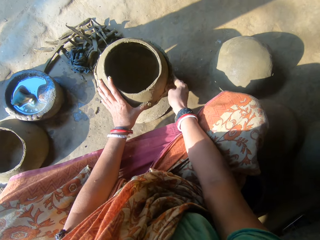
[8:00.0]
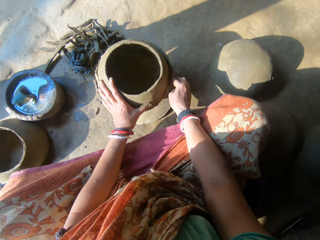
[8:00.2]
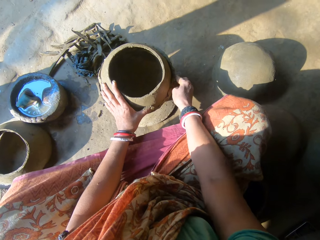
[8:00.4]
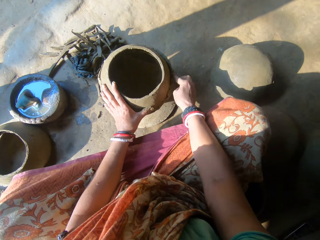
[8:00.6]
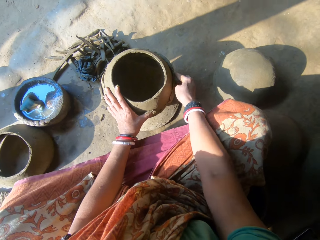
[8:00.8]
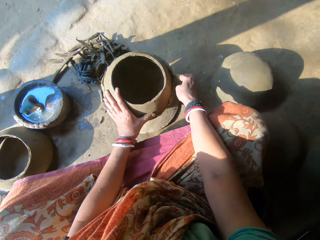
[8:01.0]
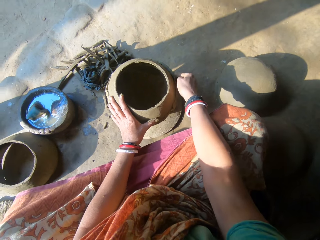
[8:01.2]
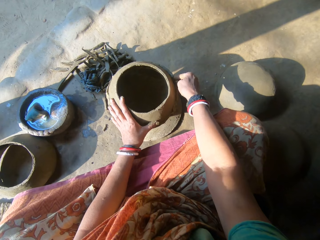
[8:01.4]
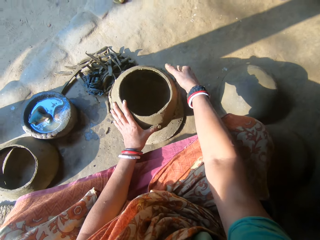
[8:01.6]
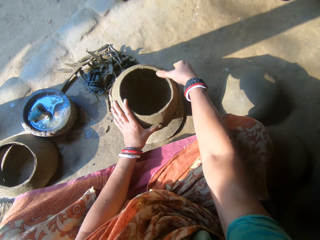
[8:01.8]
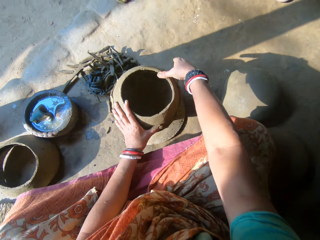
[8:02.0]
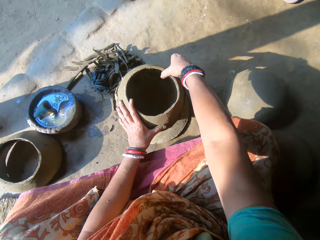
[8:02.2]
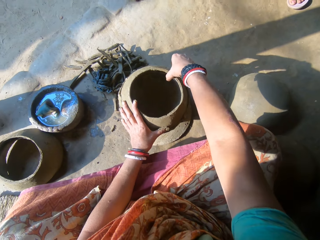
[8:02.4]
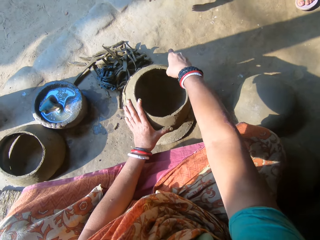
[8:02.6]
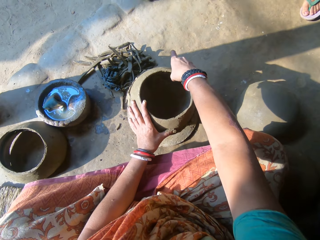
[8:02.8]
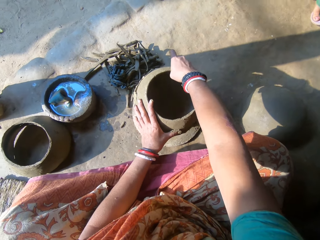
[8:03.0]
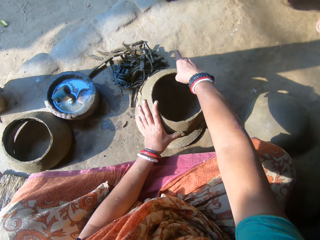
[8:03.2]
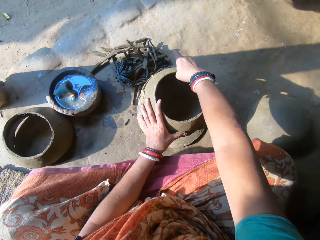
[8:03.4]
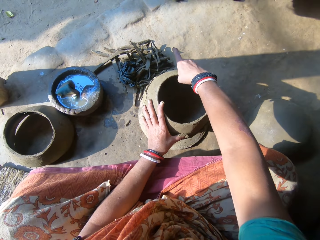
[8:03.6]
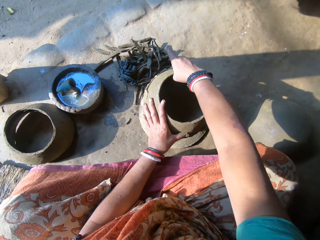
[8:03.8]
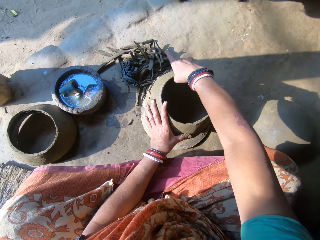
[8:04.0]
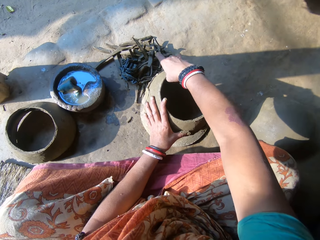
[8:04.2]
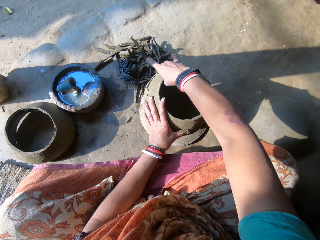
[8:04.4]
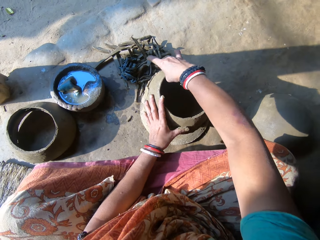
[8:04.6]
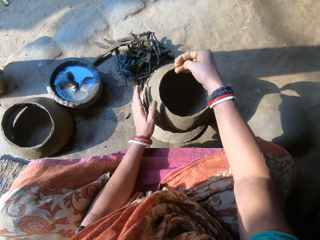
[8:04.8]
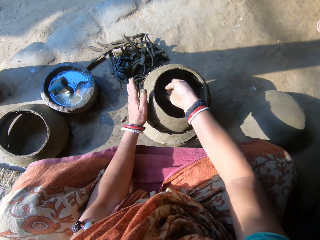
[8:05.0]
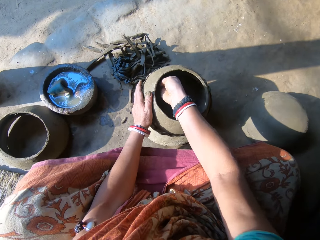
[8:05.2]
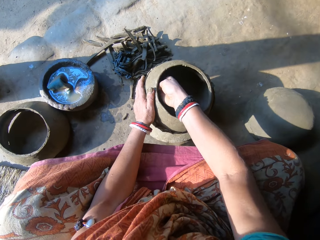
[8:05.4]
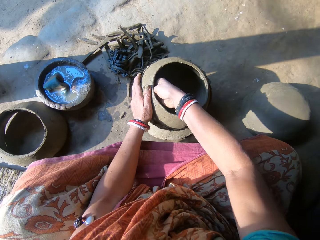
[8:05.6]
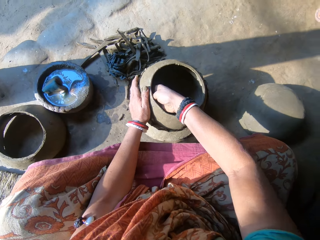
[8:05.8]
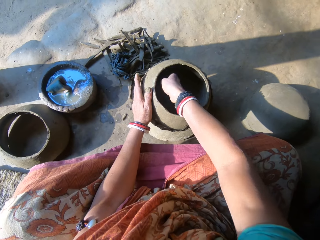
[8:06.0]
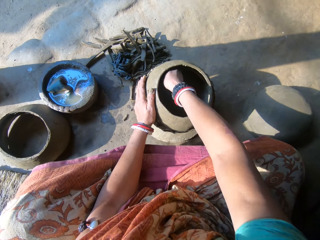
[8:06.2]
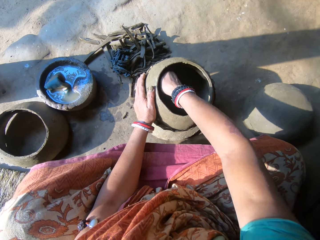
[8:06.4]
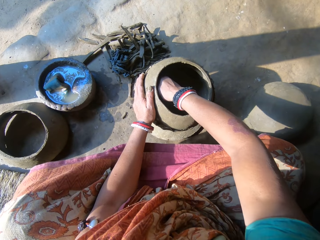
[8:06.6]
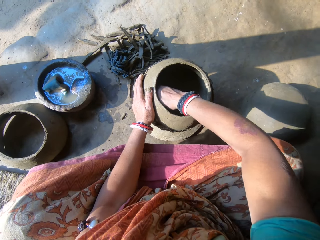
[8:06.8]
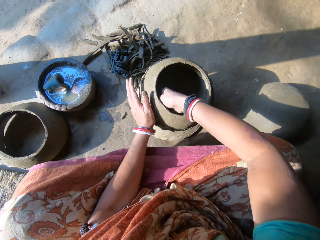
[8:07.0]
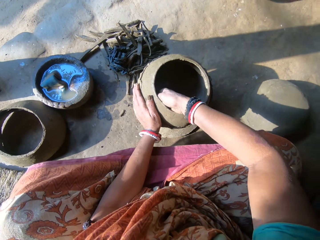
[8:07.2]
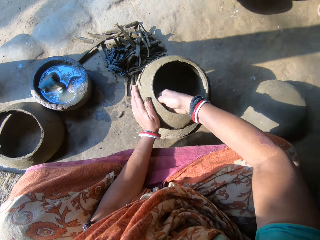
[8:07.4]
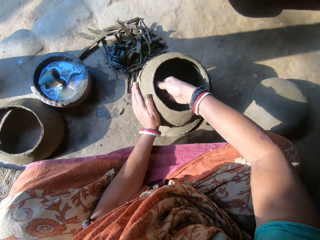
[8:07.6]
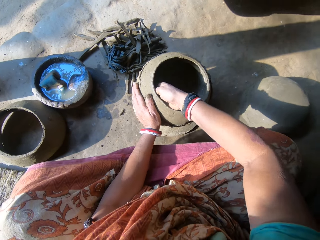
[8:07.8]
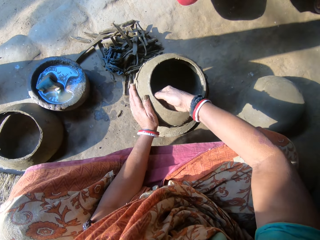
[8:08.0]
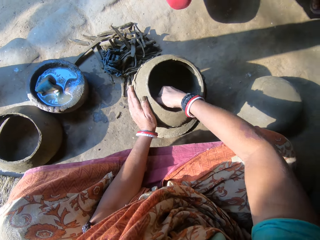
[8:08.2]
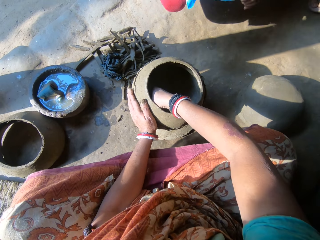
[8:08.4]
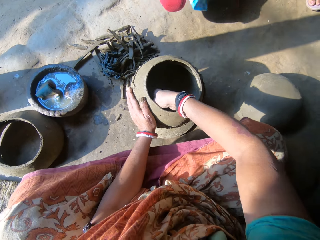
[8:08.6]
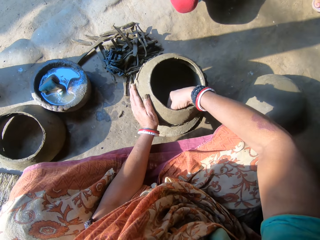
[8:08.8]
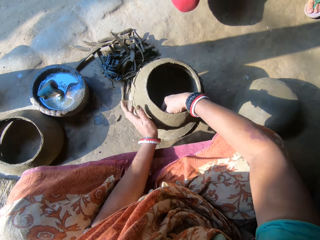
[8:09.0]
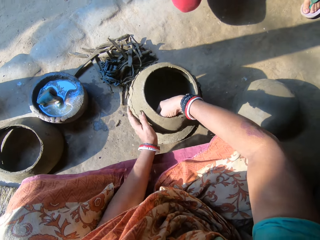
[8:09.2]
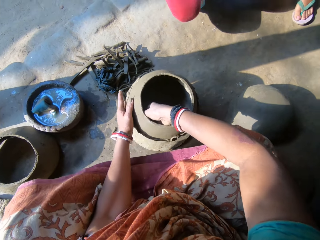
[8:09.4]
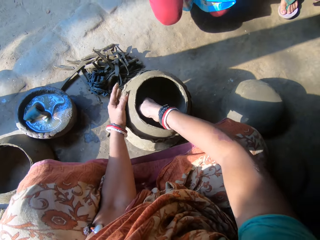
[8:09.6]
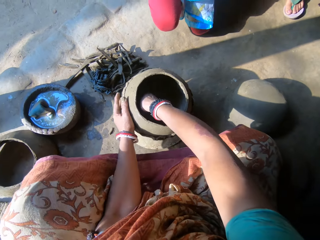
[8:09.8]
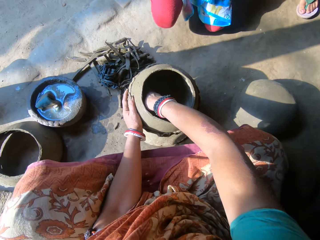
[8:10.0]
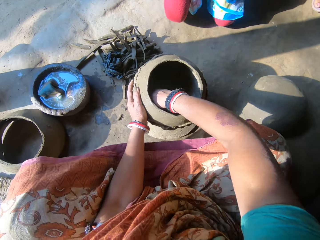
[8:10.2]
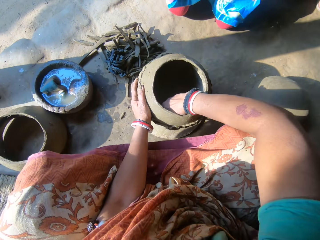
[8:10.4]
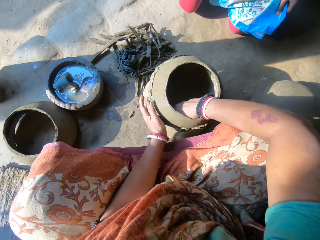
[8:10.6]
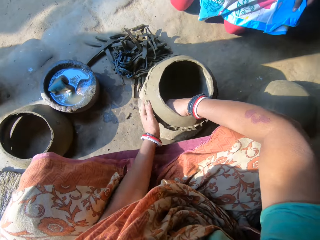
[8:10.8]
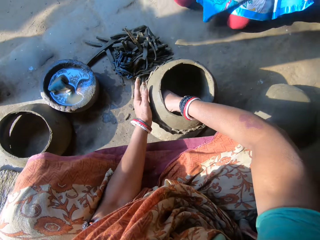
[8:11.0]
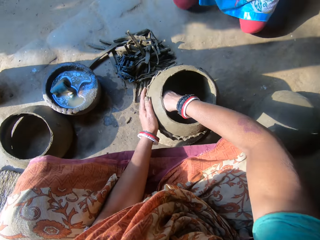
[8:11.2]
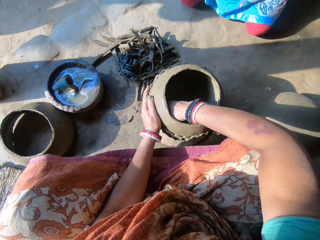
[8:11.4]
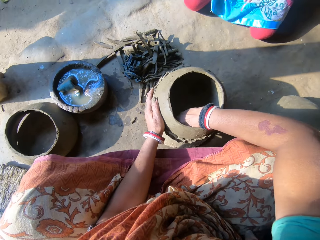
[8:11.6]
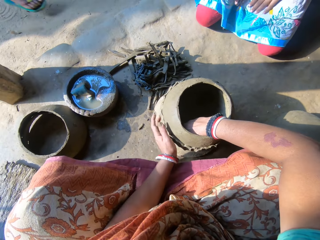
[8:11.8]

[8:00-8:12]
The camera wearer moulds the clay in the pot. She smoothens the inside of the ceramic clay with her right hand. A person kneels near the camera wearer. The camera wearer rotates the ceramic clay on the wood. She moulds the clay in the pot. She rotates the pot. She moulds the clay in the pot.

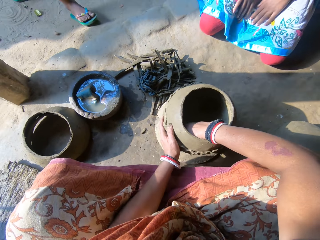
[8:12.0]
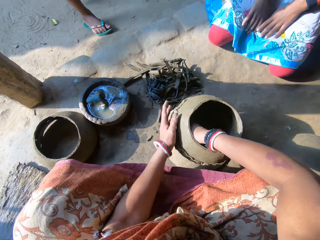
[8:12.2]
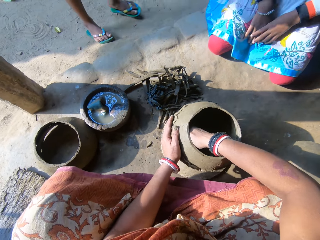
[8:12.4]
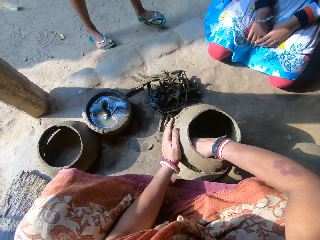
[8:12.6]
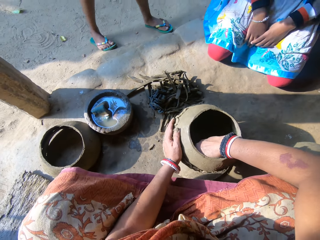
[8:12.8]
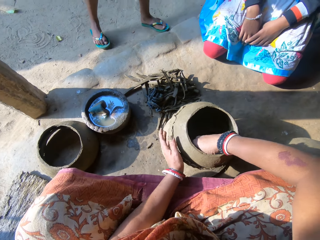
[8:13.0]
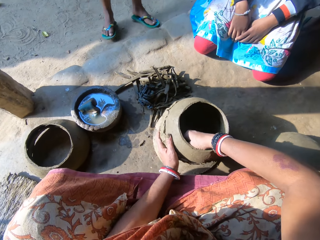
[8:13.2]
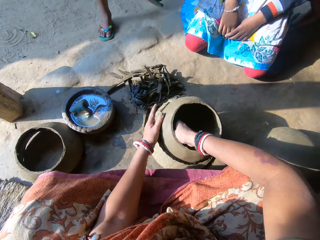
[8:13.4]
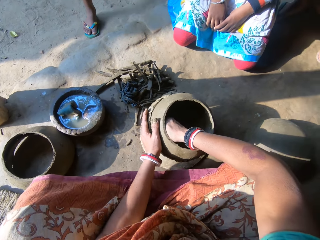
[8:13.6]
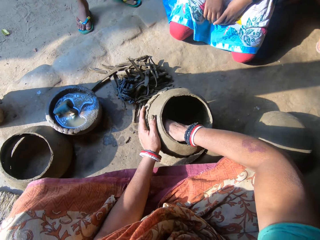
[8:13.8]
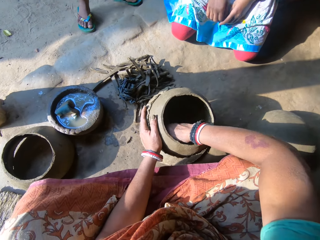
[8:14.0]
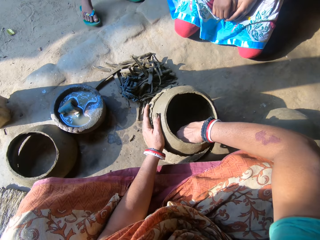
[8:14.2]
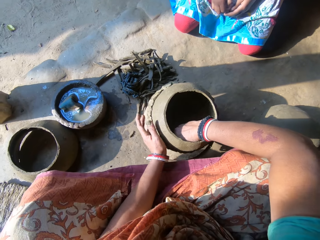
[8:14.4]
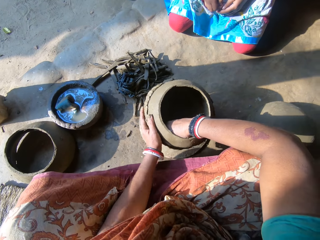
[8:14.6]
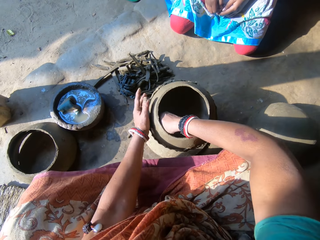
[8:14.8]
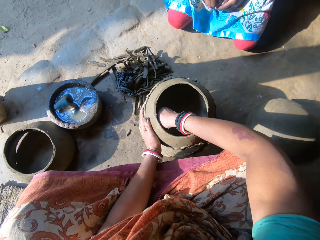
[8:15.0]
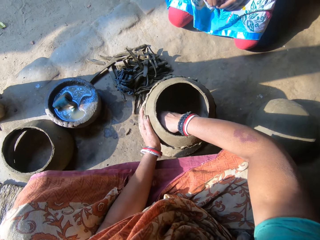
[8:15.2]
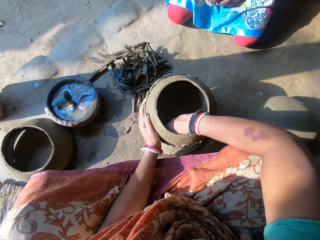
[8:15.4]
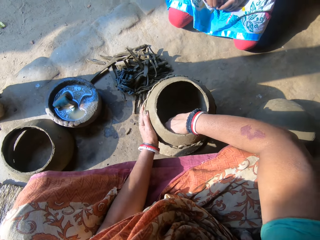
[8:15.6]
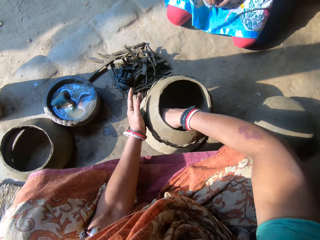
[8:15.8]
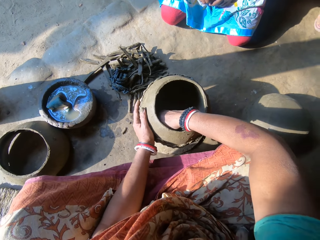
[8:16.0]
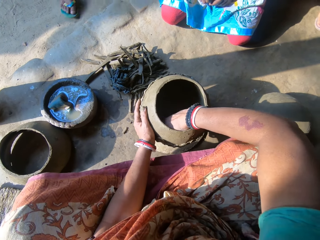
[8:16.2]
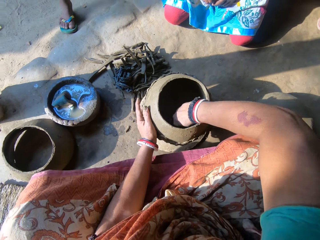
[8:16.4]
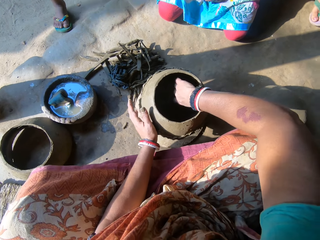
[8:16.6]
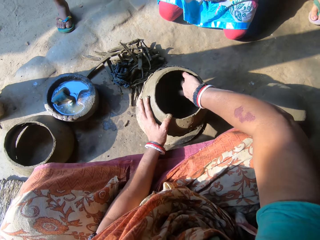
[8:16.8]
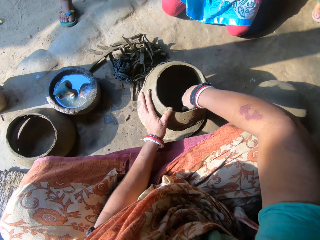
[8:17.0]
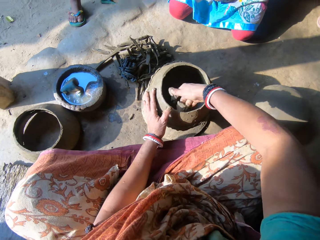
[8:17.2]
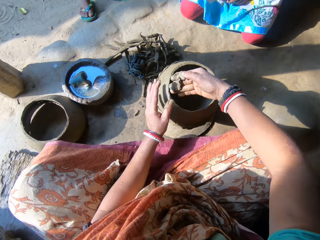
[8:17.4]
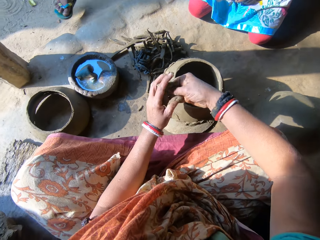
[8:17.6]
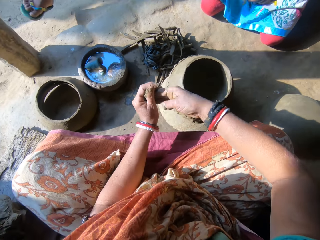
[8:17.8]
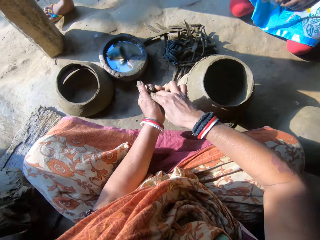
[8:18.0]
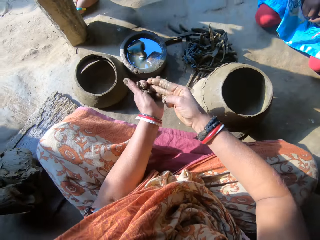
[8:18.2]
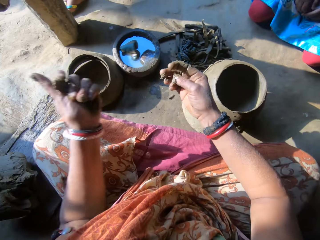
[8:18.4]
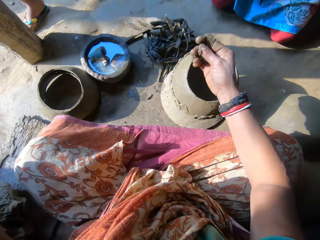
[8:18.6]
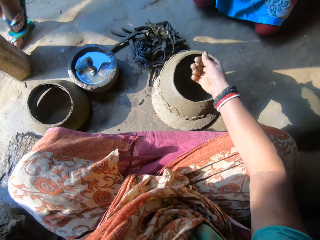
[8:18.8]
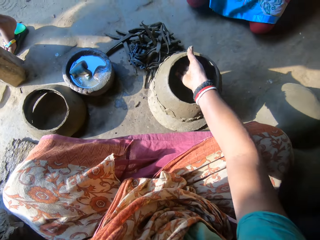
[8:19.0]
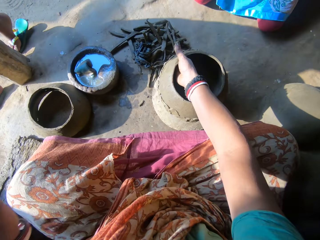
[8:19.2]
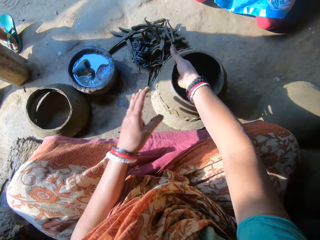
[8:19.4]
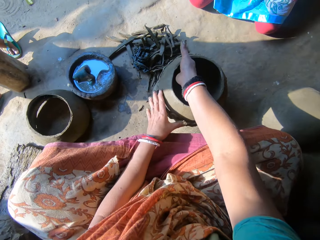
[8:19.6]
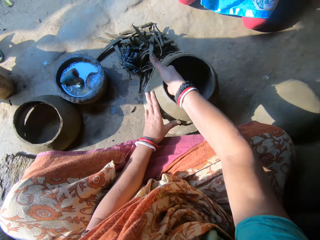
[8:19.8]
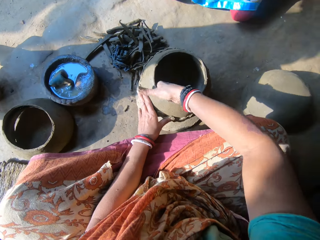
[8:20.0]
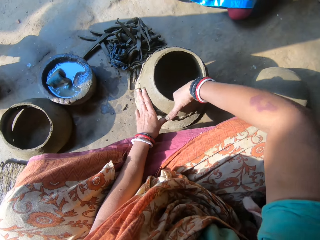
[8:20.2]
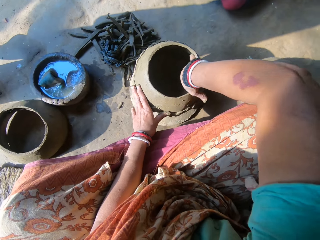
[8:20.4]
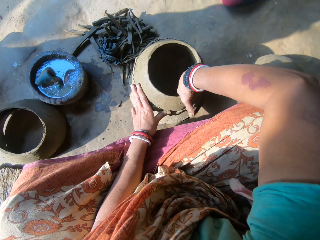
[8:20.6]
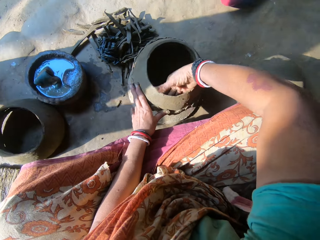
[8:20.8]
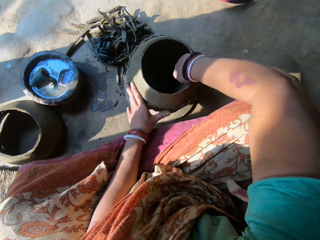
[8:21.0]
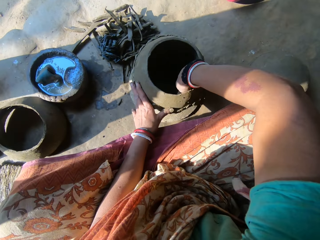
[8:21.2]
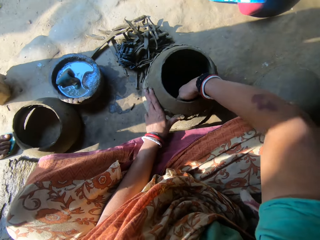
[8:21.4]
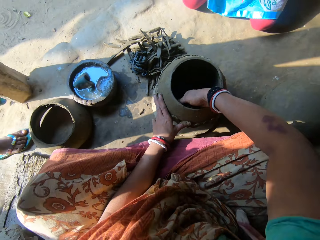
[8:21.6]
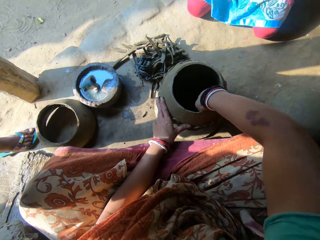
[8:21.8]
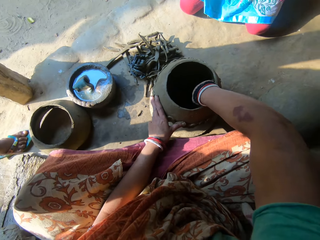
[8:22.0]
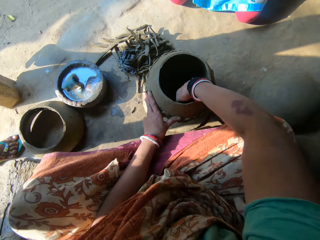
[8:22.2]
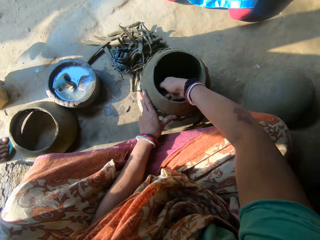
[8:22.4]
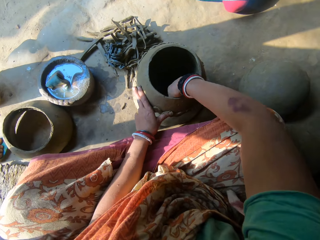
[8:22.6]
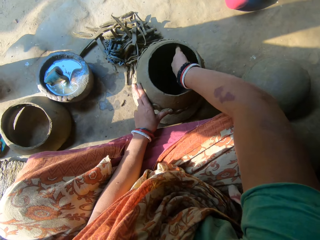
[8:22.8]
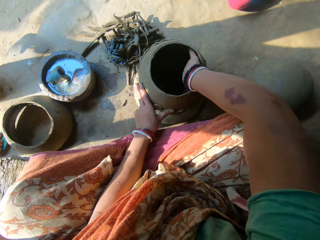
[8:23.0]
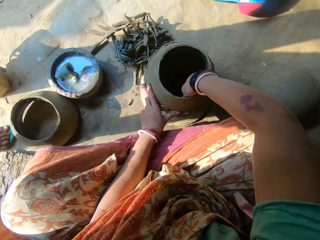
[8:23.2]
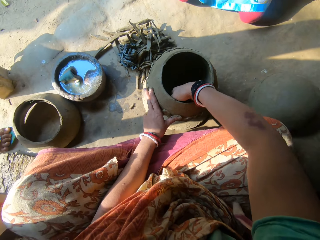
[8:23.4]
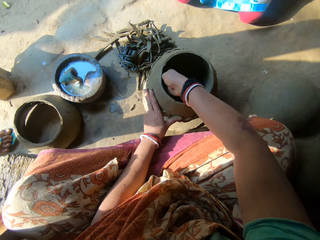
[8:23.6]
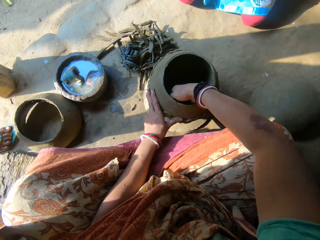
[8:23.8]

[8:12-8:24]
The camera wearer rotates the pot. A boy walks towards the camera wearer. The camera wearer moulds the clay in the pot. She rotates the pot. She moulds the clay in the pot. She rotates the pot. She moulds the clay in the pot. She rotates the pot. She moulds the clay in the pot. She cuts the clay with the hand. She brings out clay inside the ceramic clay with her right hand. The boy walks near the camera wearer. The camera wearer moves the clay in her right hand to her left hand. She drops the clay on other clay. She plasters the clay with the hand. She smoothens the inside of the ceramic clay with her right hand. She holds the pot with the left hand. Another boy stands near the camera wearer.
